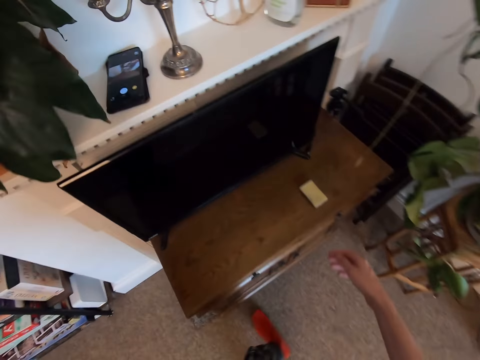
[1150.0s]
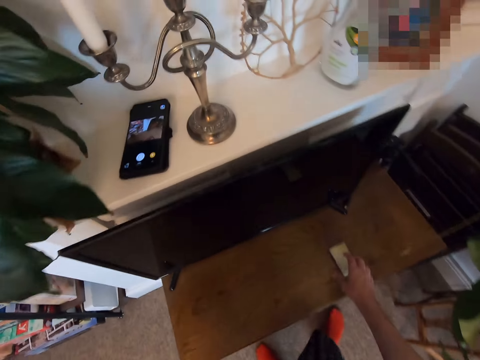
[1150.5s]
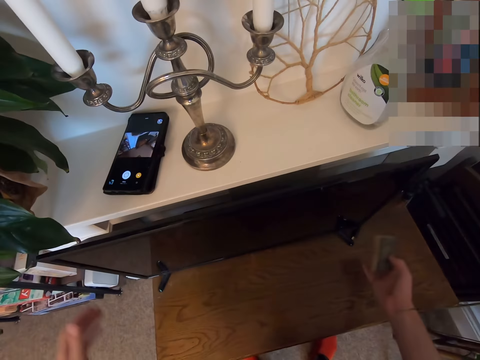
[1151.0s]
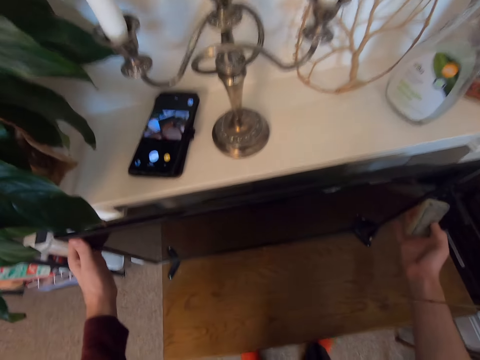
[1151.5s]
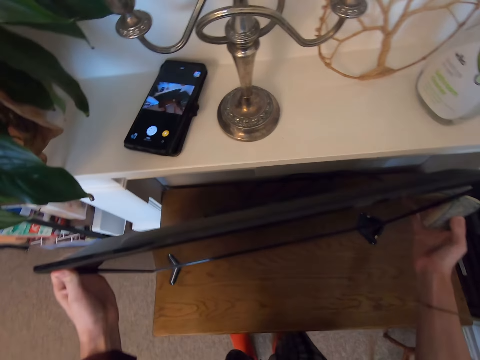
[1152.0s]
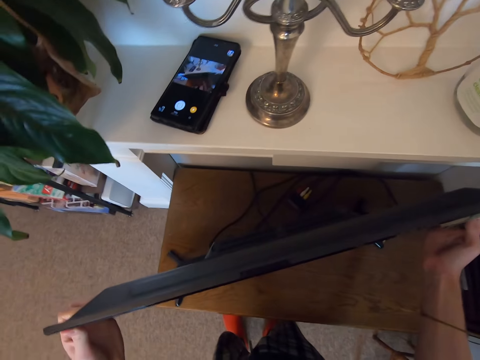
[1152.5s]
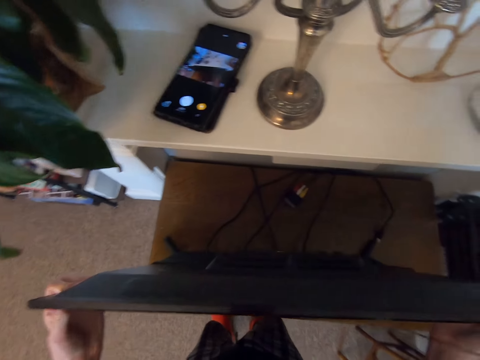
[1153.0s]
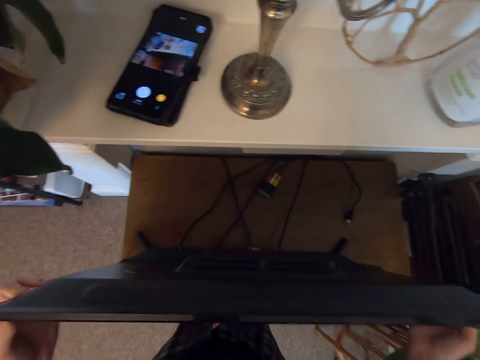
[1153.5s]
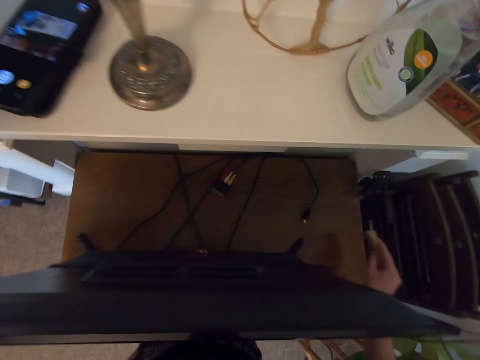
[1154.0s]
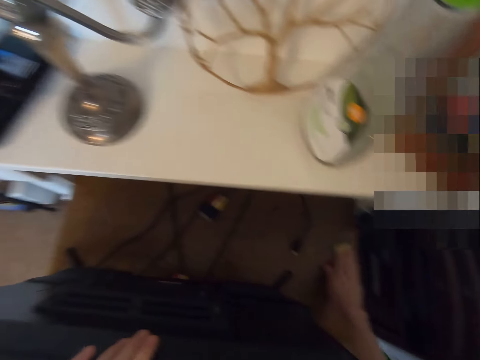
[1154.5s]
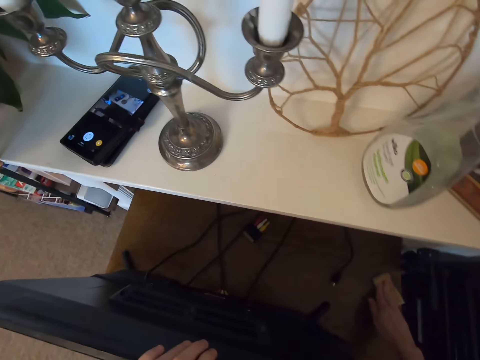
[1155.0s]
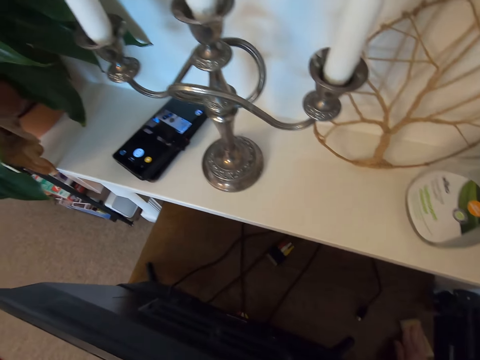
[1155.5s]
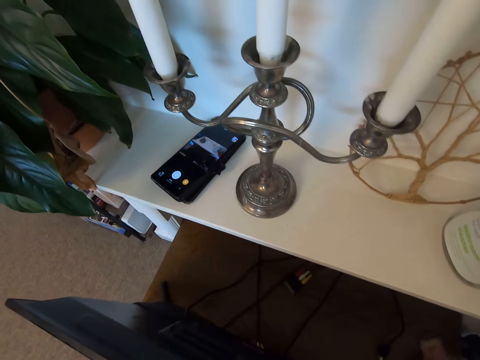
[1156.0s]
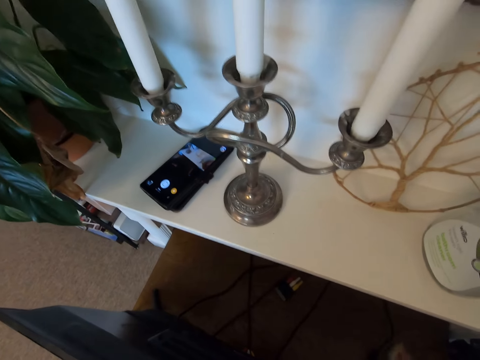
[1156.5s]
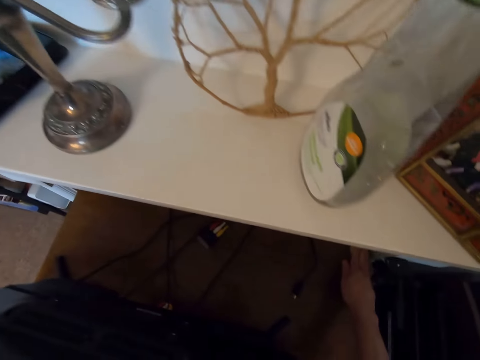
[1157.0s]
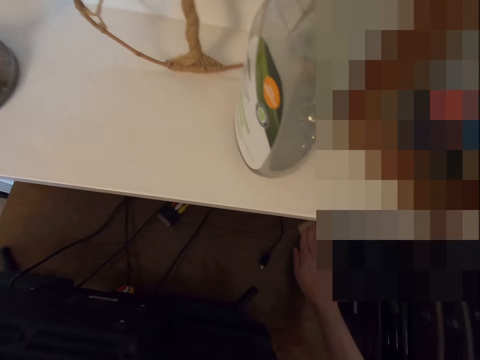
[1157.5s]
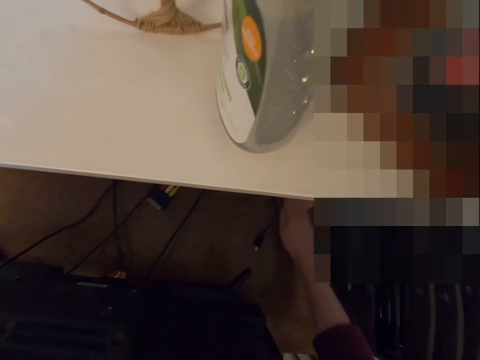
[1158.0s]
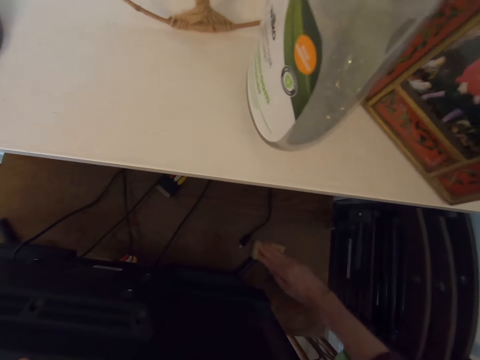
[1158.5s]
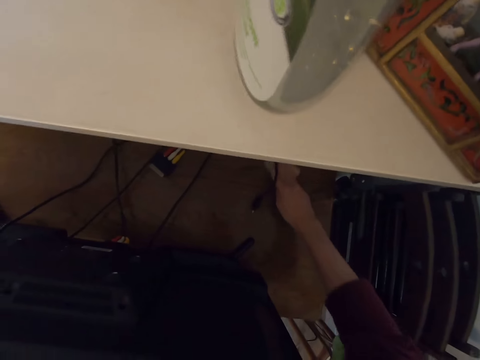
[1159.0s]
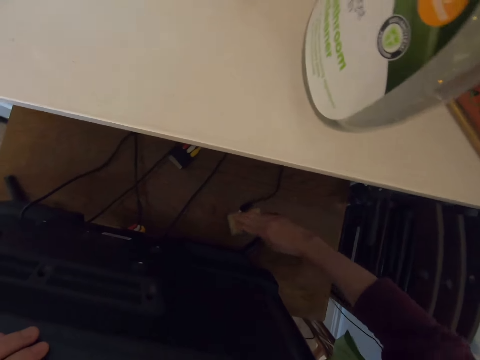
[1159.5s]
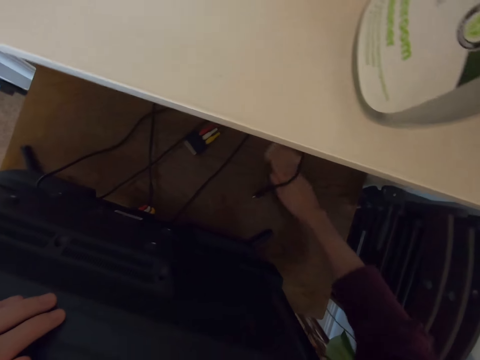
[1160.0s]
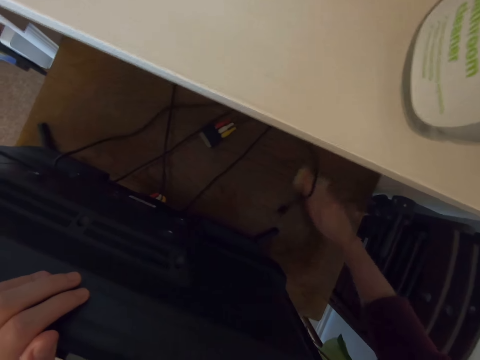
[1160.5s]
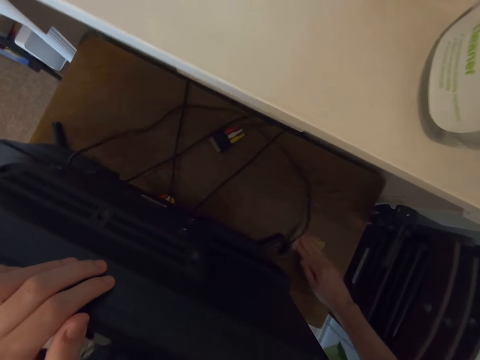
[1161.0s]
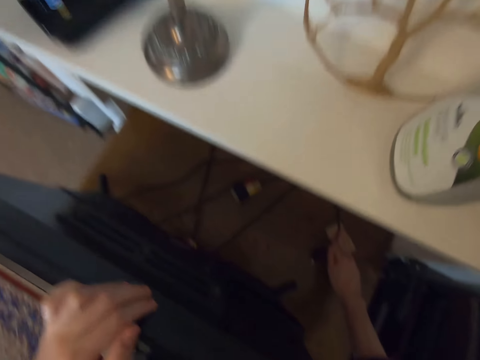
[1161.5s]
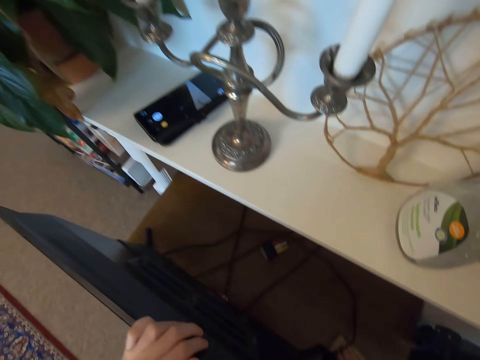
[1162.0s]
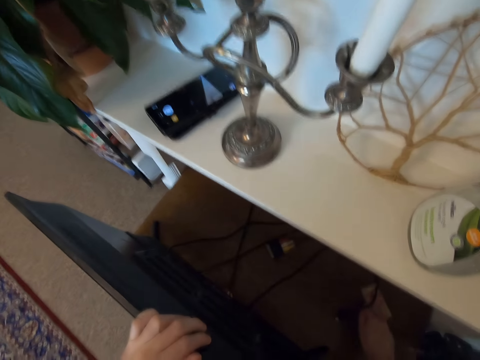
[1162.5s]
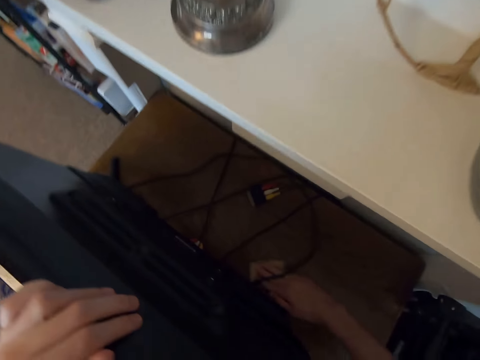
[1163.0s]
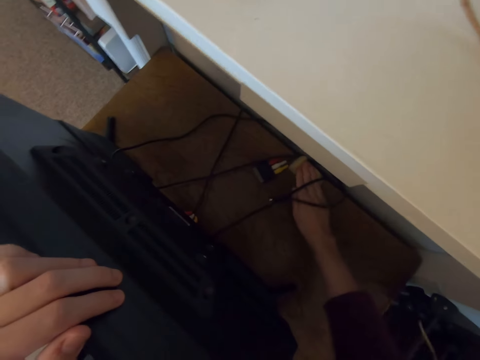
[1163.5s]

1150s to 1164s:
The camera wearer picks a sponge on a table. They align a television on the table. They wipe on the table.

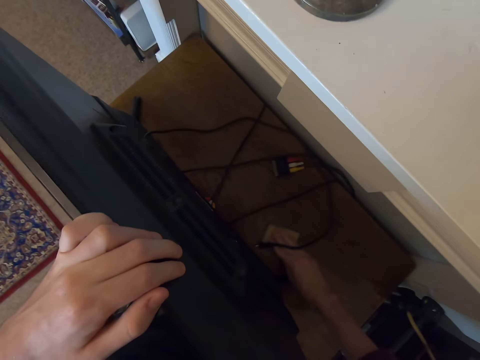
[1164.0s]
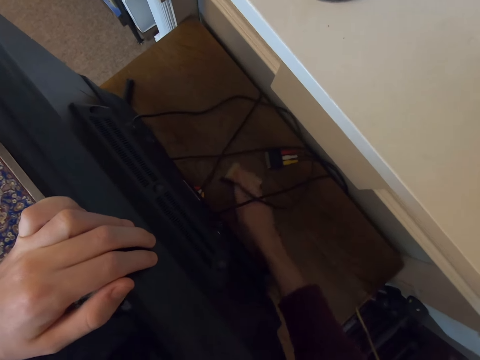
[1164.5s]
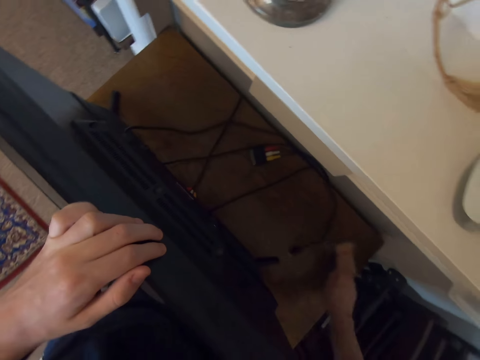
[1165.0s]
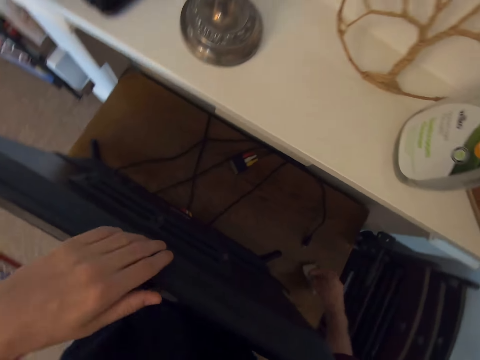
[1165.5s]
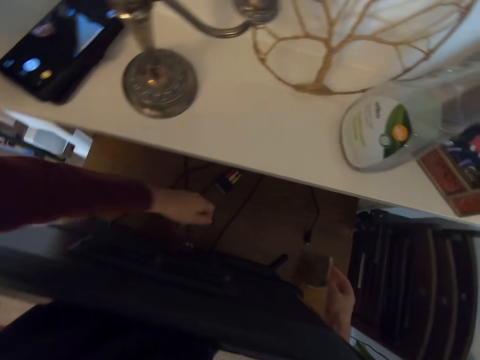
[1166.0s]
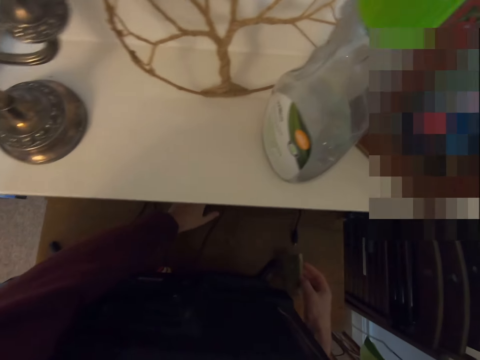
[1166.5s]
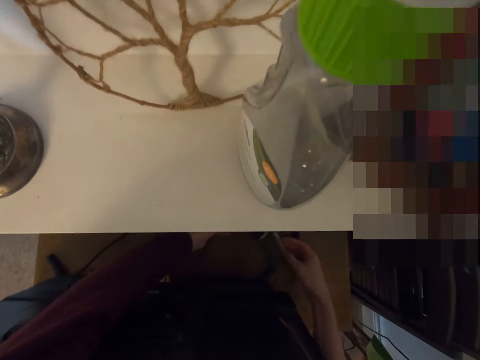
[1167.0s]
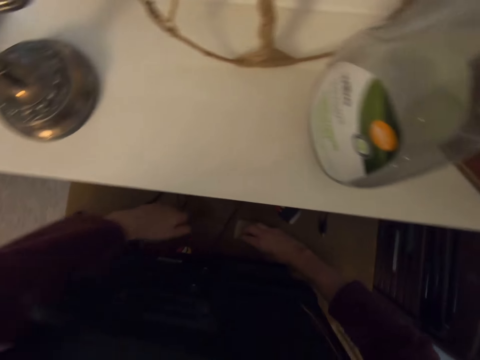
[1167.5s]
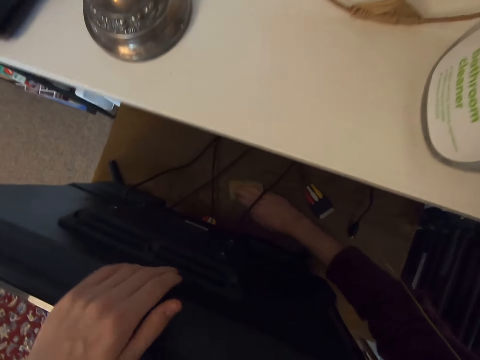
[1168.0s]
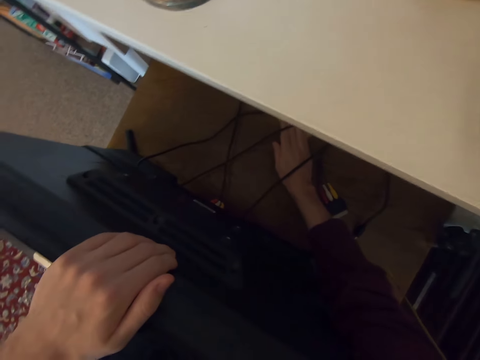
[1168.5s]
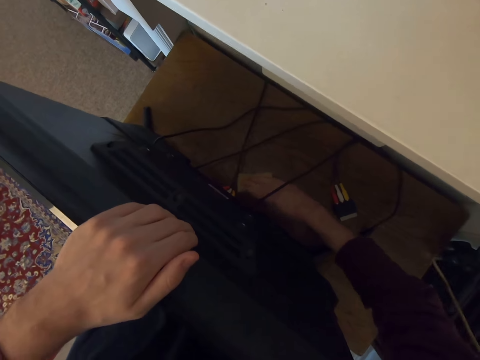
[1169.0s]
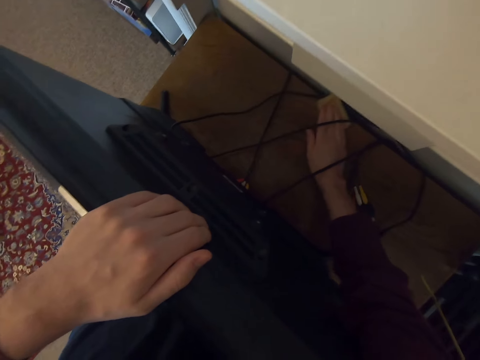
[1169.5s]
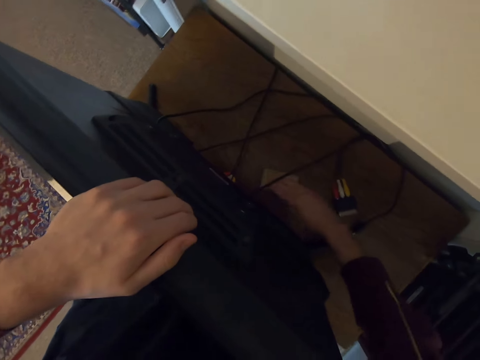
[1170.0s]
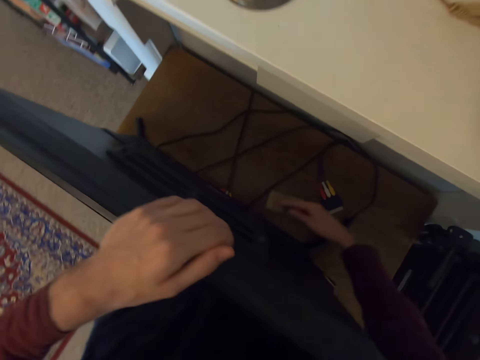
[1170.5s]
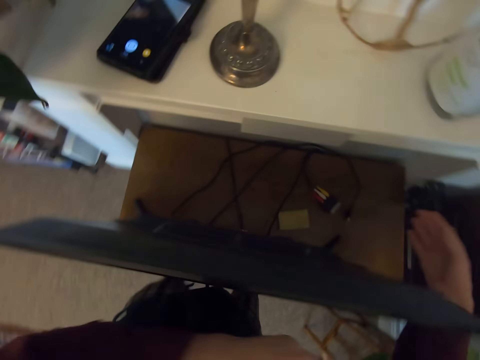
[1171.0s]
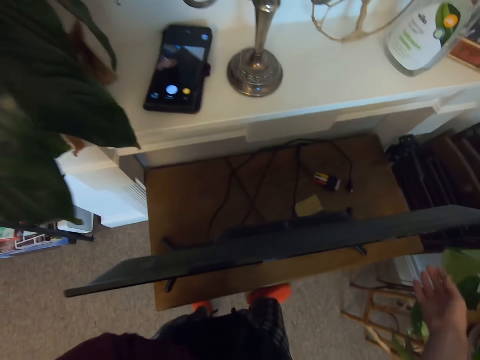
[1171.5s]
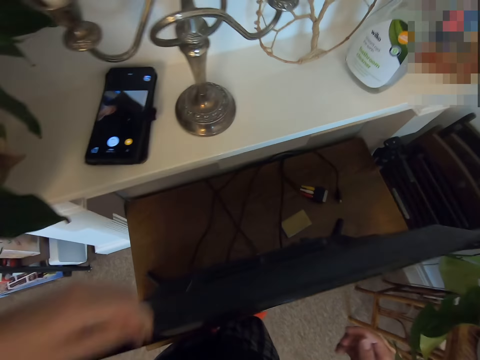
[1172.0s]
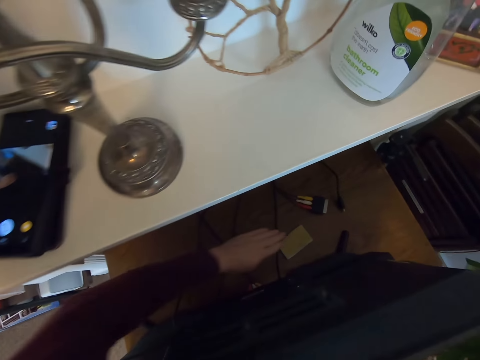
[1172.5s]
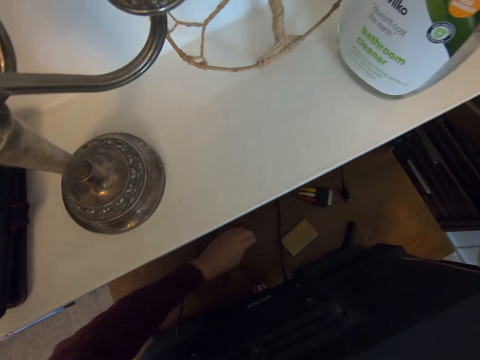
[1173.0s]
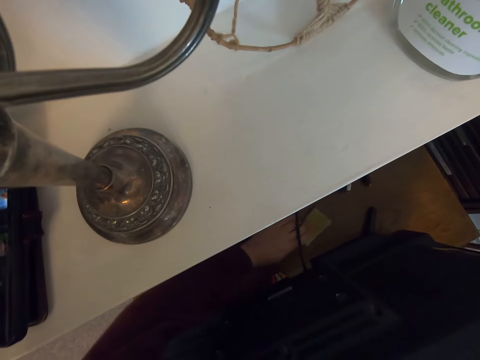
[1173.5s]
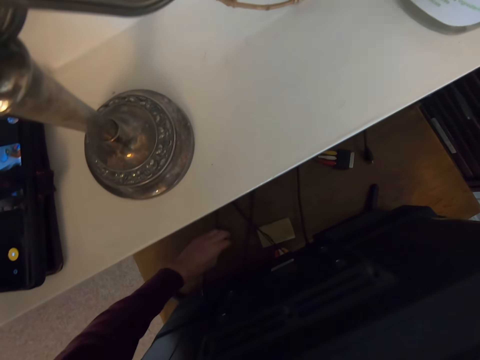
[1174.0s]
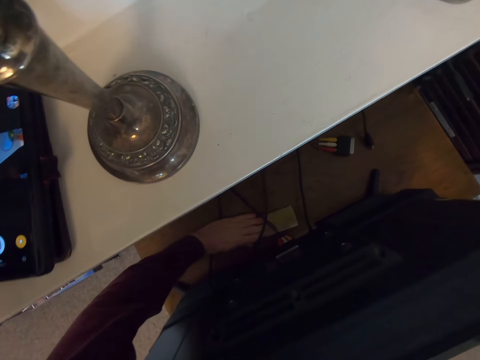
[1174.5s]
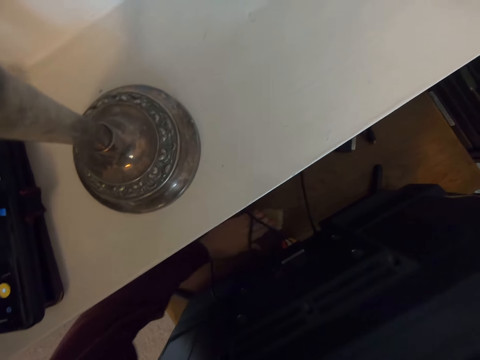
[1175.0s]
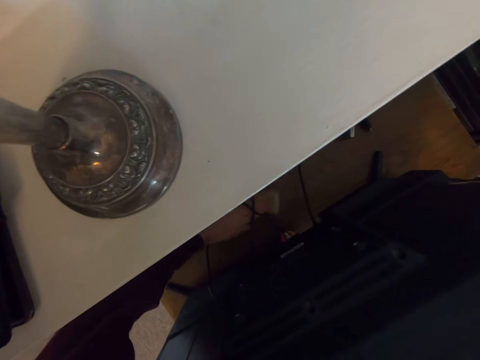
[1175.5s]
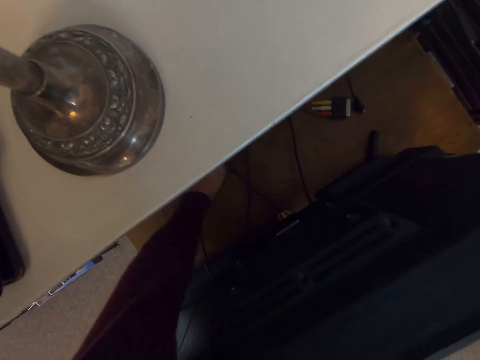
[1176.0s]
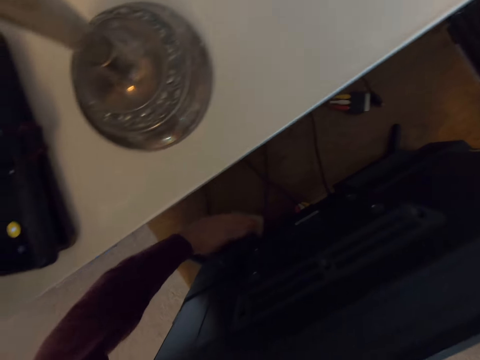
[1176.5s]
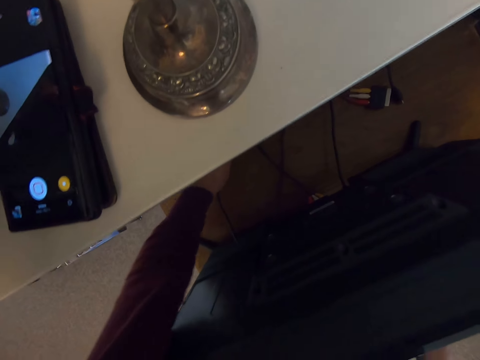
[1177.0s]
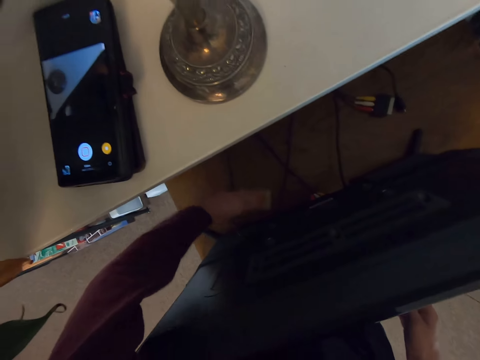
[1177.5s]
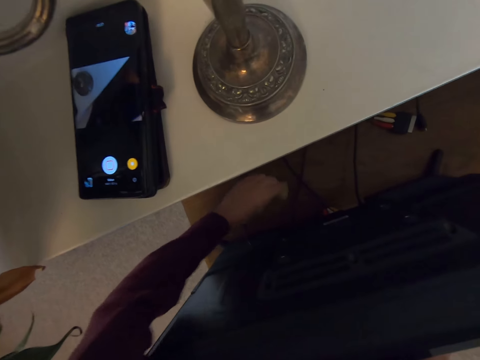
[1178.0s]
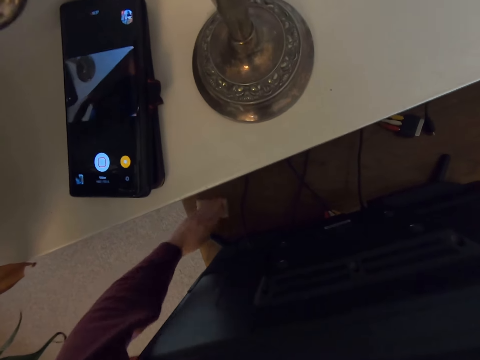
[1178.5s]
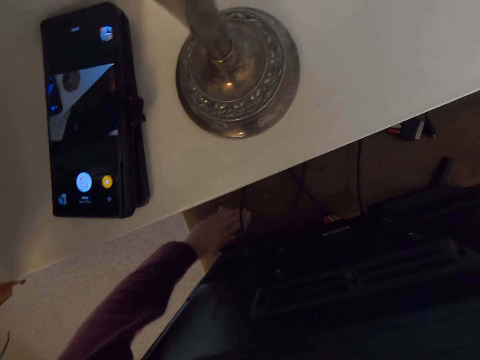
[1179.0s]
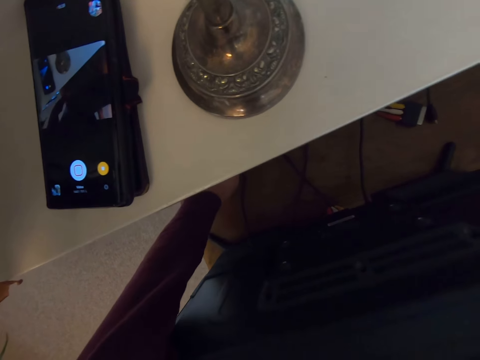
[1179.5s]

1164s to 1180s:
The camera wearer aligns a cable on a table. They move the TV cables. They clean the TV stand. They move around. They clean the TV stand.
